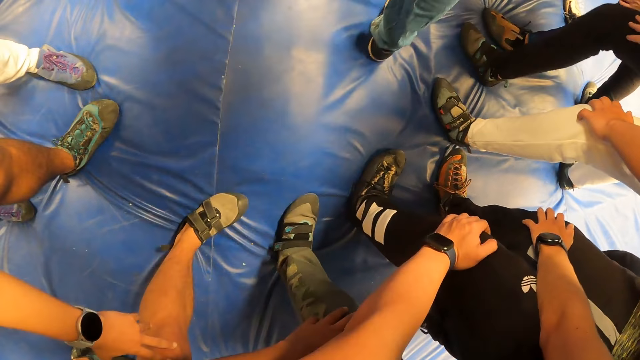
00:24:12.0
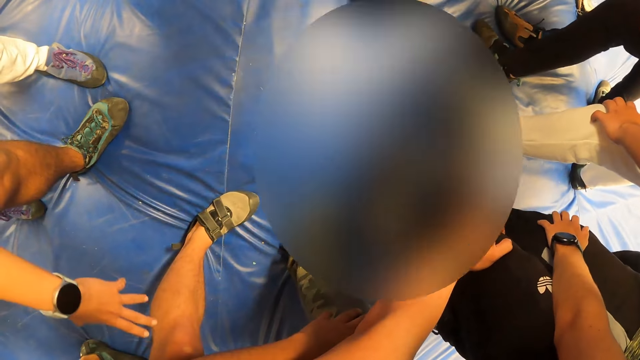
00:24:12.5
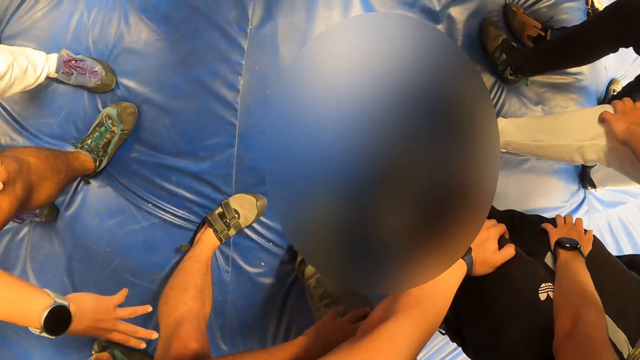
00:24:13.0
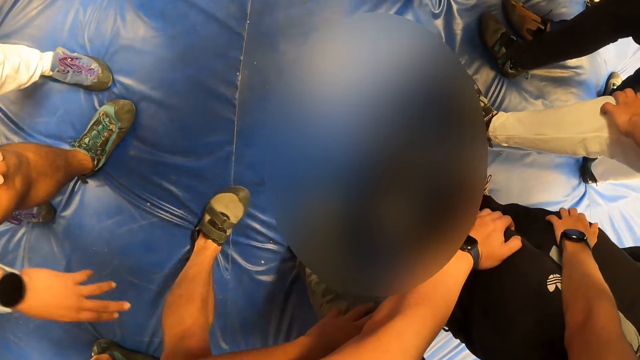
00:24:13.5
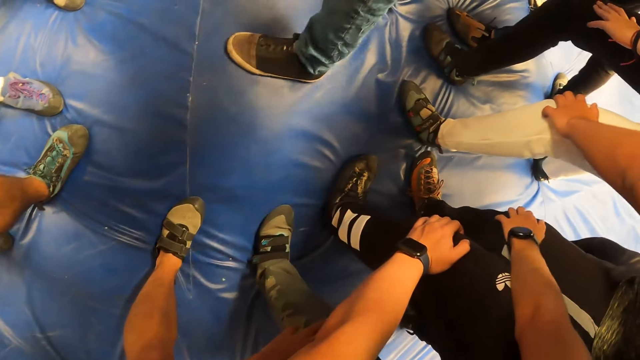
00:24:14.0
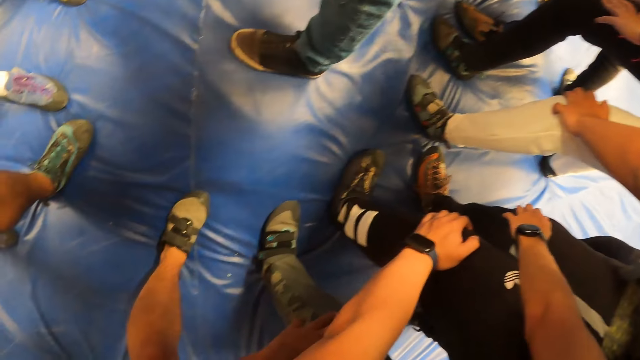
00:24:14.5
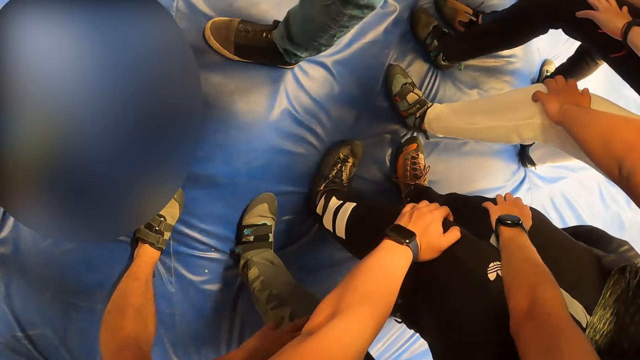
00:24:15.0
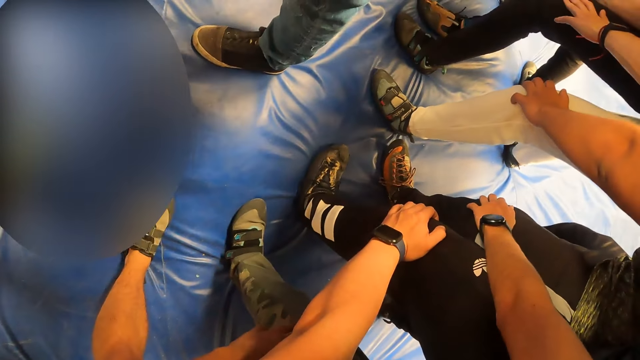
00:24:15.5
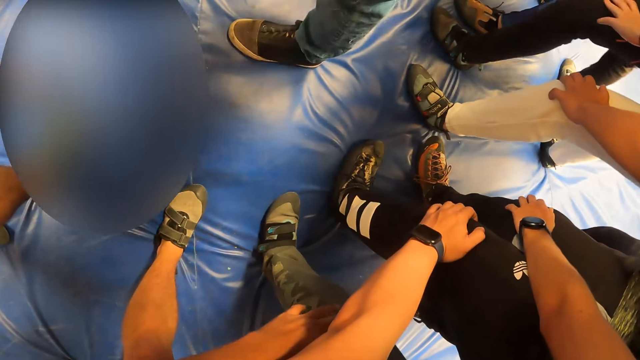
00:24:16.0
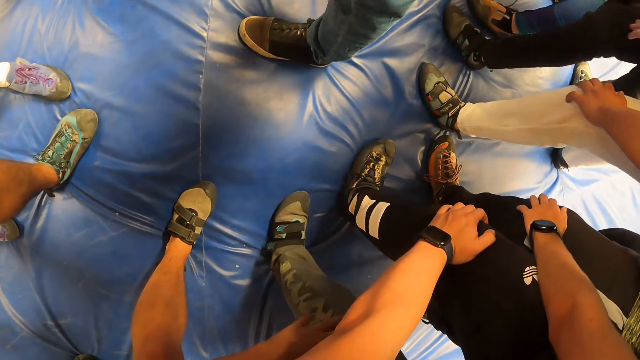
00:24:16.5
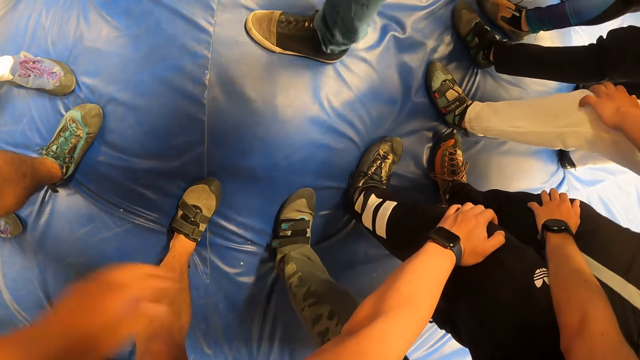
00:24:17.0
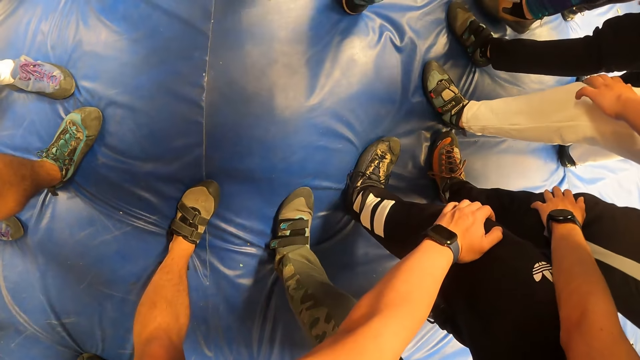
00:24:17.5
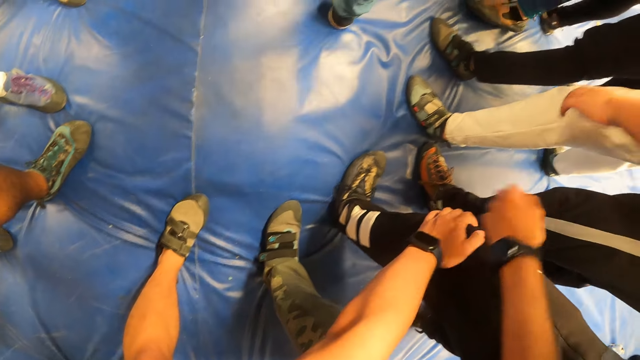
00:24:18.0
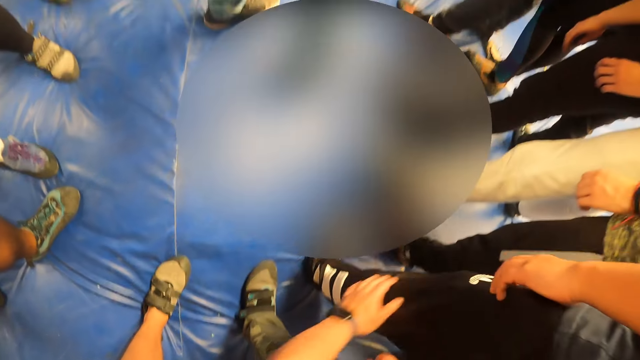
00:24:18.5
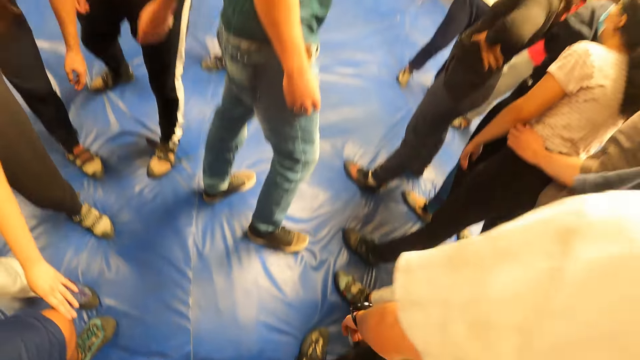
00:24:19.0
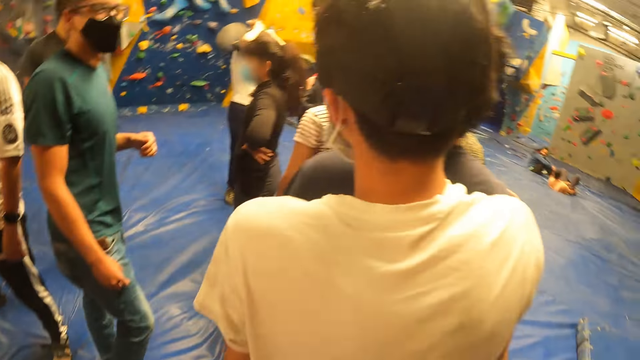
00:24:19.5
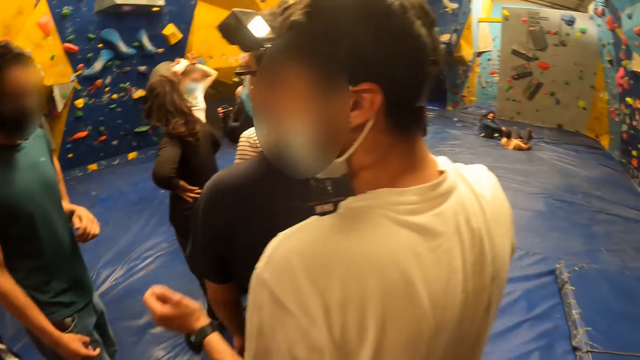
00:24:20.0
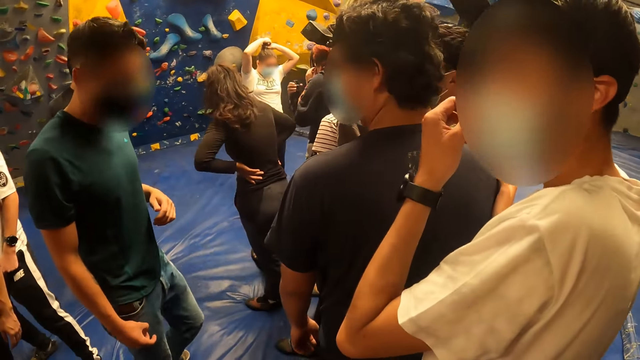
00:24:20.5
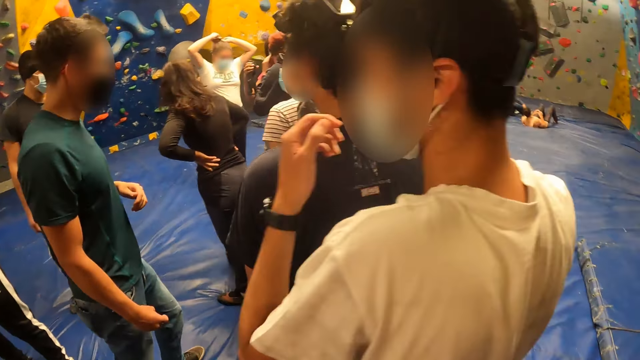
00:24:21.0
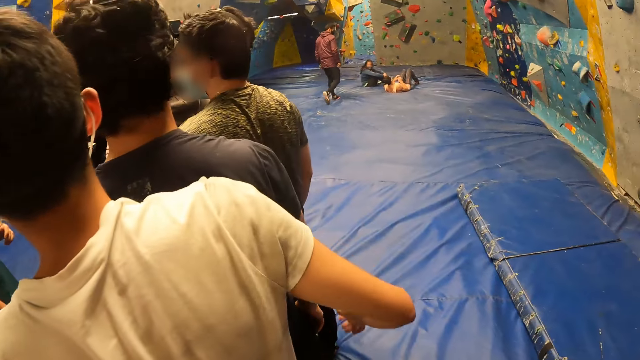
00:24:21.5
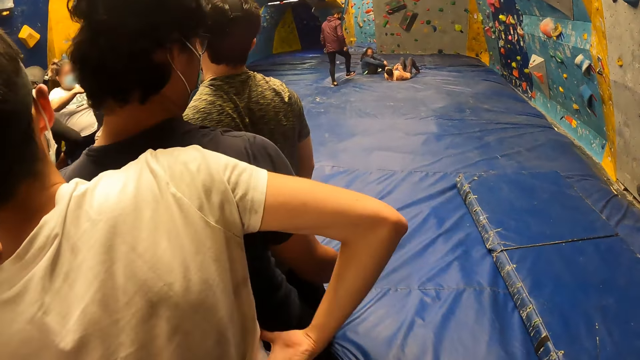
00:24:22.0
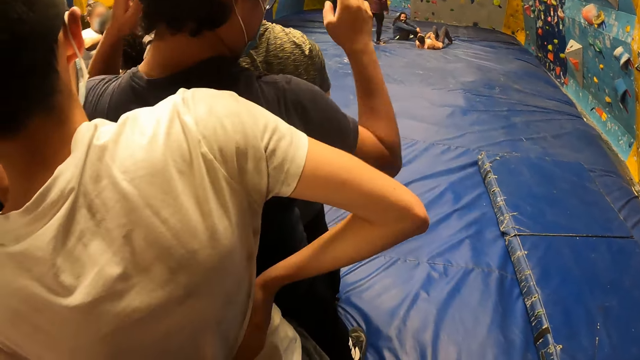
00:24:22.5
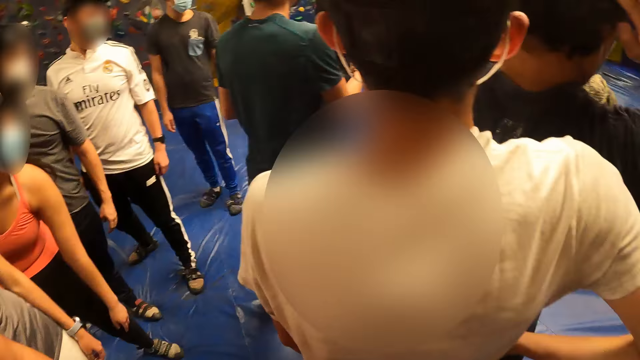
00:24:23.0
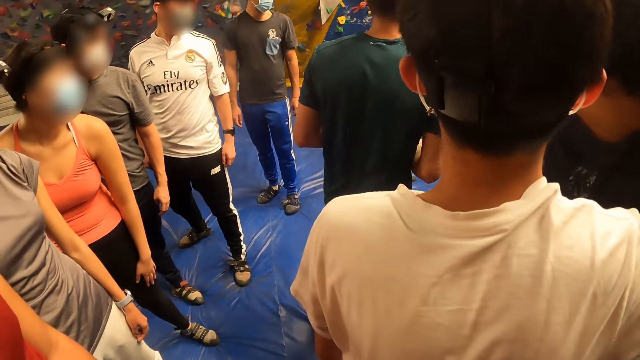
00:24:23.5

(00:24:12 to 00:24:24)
The camera wearer looks around.

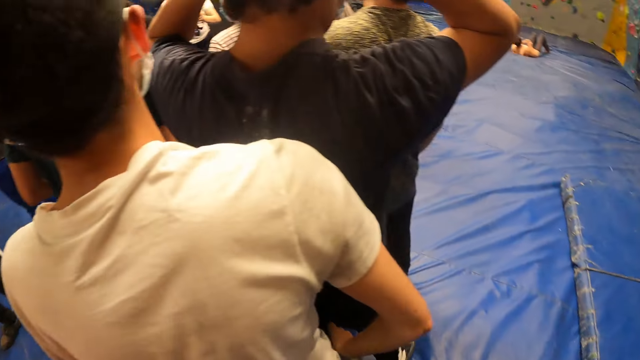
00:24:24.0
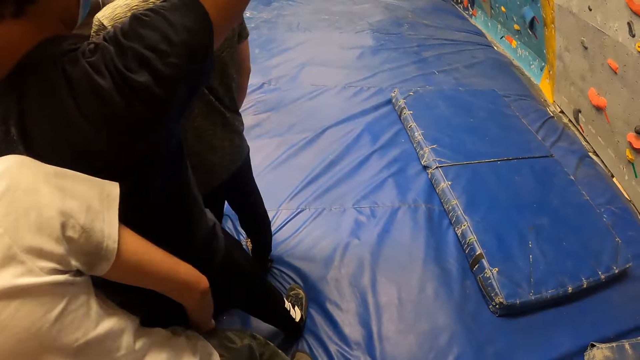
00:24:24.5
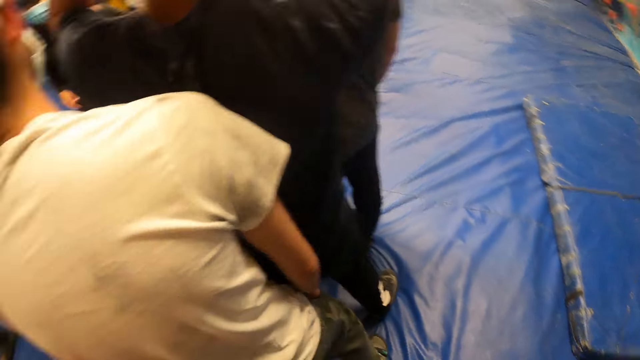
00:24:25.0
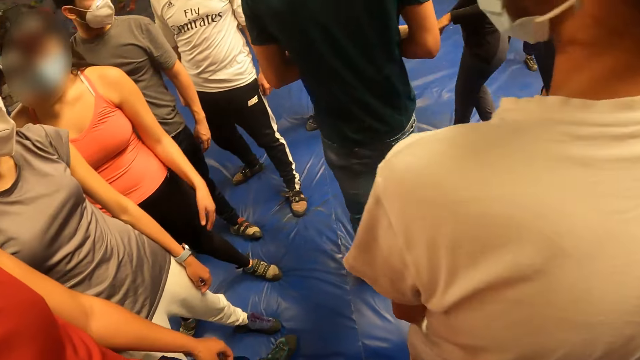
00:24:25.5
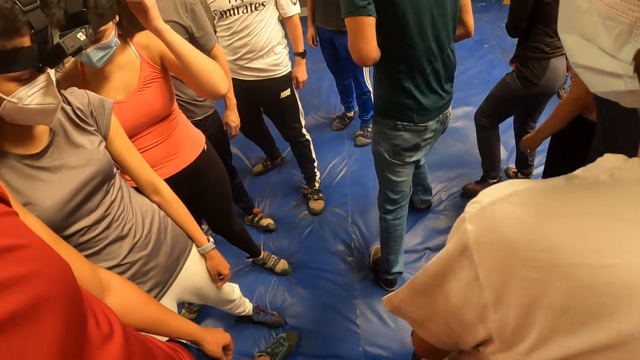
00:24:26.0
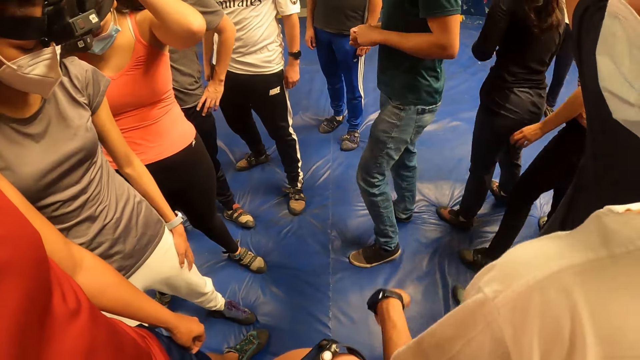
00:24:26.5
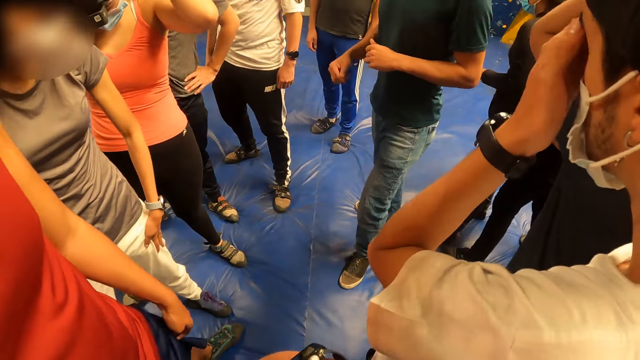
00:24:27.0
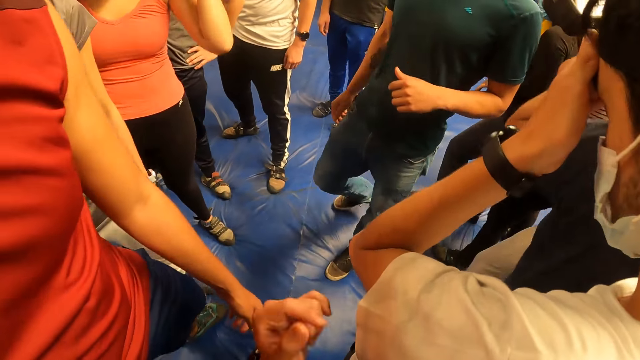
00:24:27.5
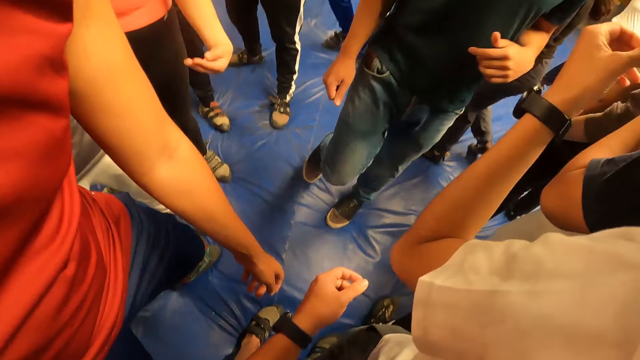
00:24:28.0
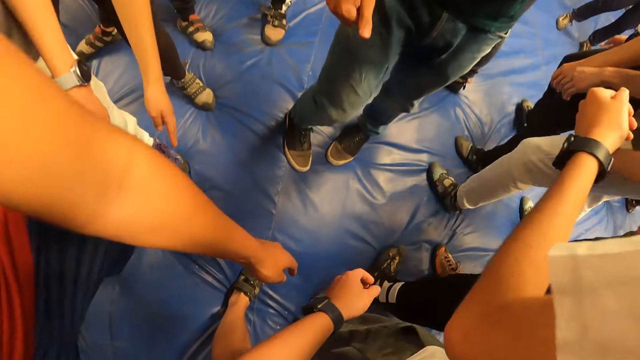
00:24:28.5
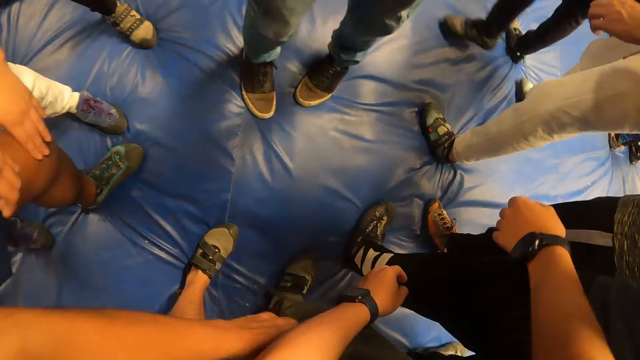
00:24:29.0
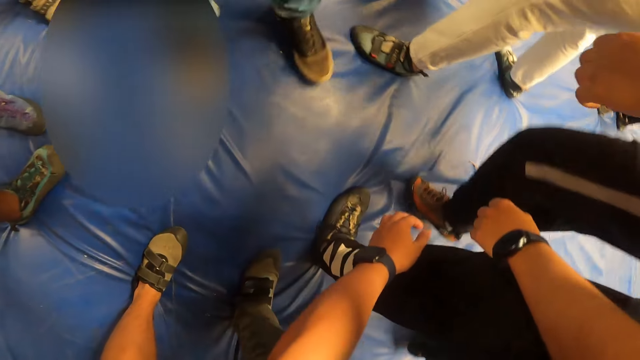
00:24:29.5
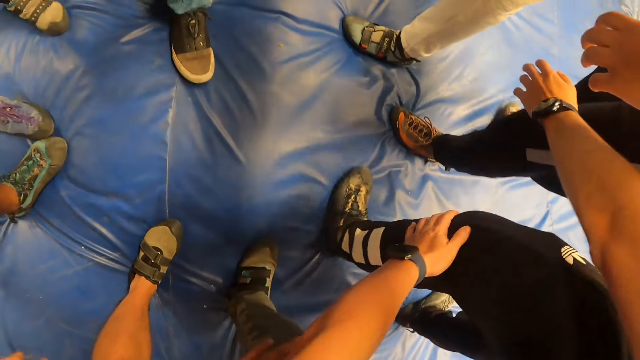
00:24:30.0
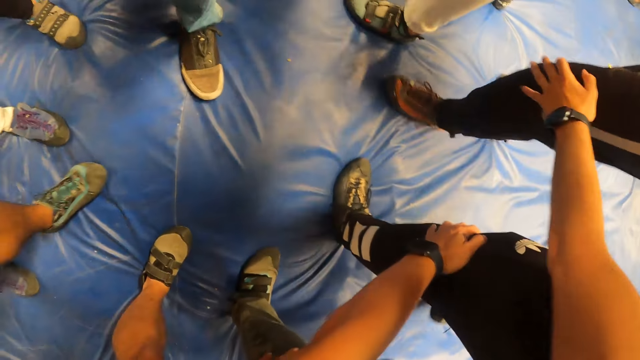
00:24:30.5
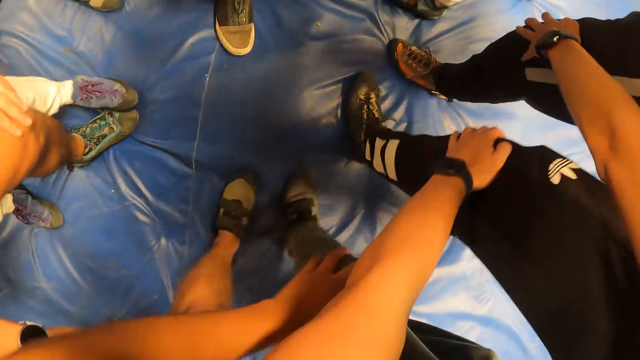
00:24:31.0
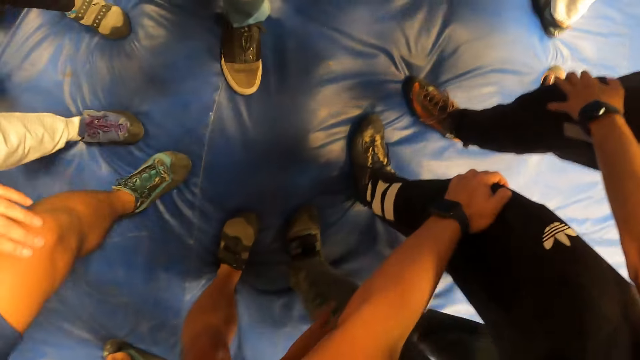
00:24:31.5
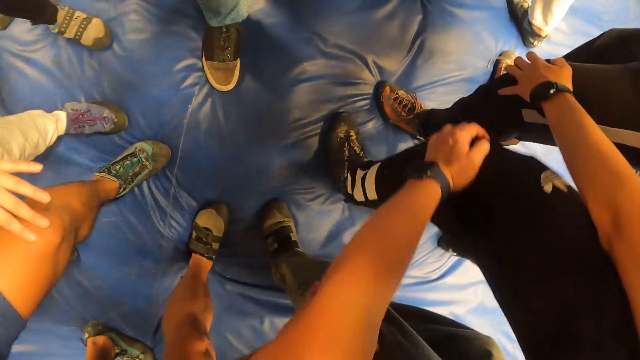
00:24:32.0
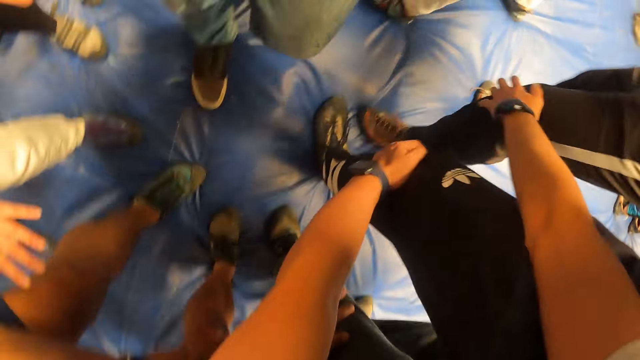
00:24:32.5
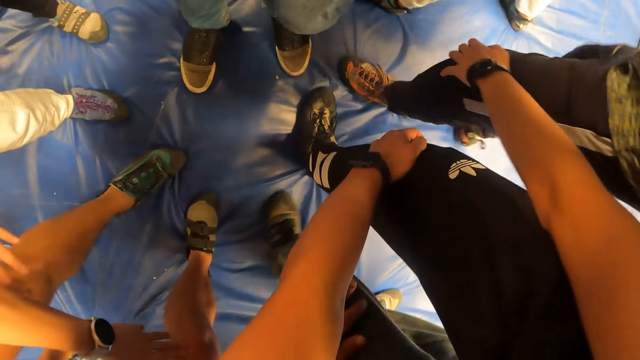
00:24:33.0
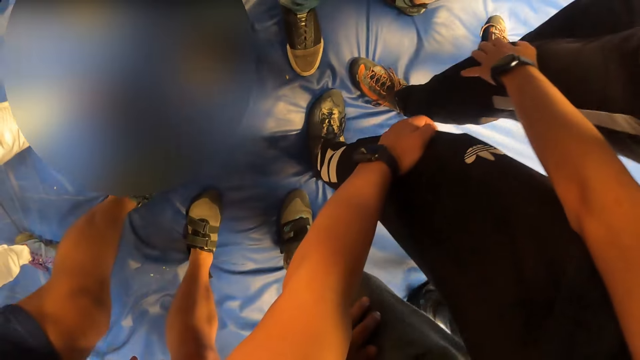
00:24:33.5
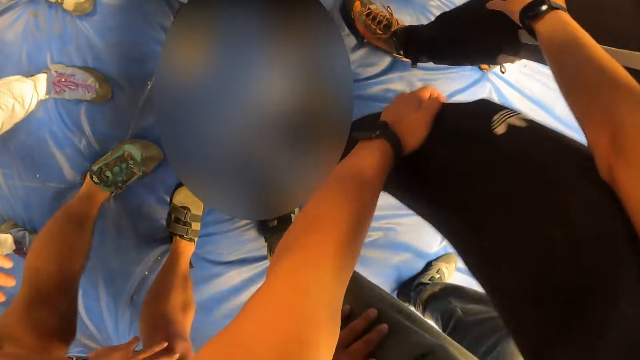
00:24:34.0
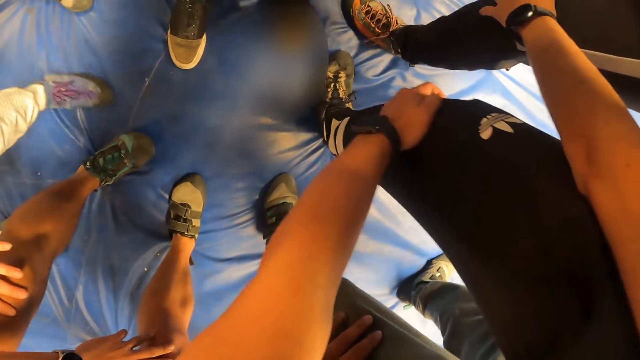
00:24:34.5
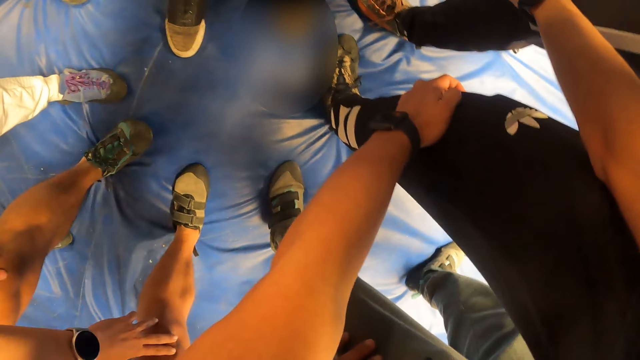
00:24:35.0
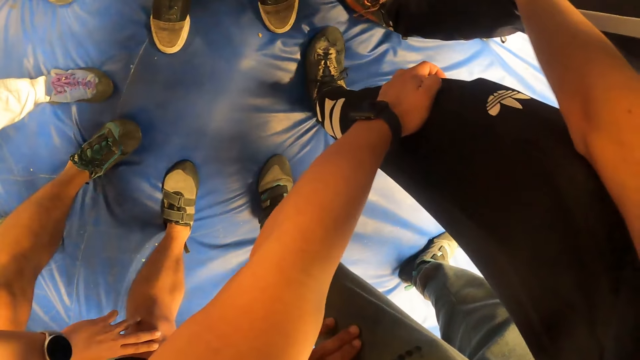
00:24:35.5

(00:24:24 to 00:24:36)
The camera wearer moves his left hand. He touches the leg of the man. He moves.
